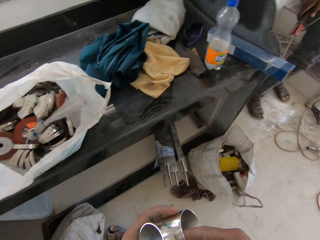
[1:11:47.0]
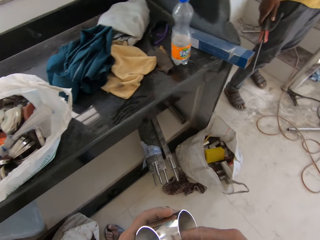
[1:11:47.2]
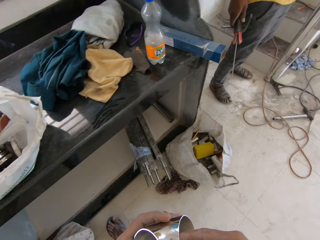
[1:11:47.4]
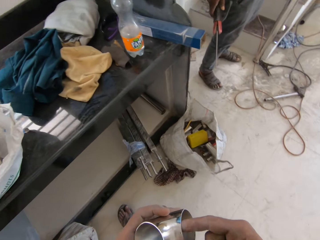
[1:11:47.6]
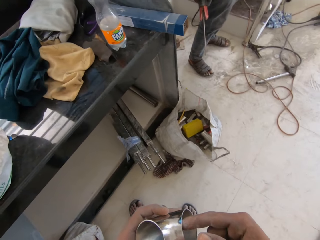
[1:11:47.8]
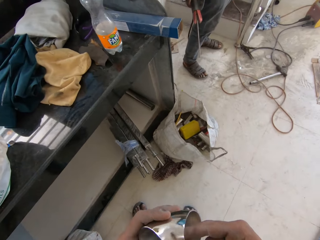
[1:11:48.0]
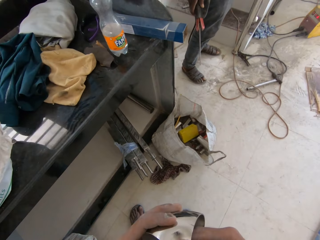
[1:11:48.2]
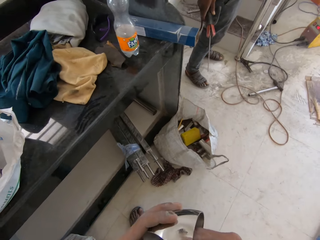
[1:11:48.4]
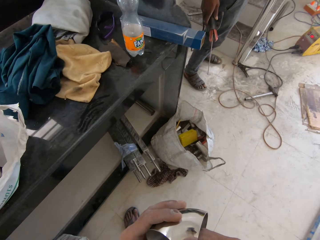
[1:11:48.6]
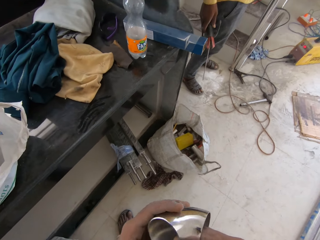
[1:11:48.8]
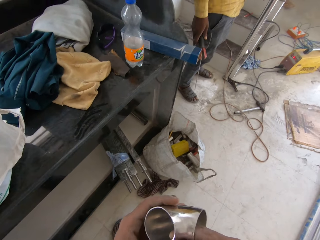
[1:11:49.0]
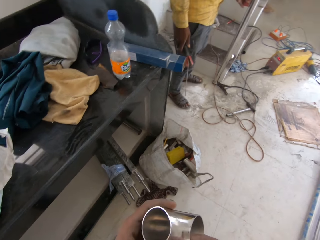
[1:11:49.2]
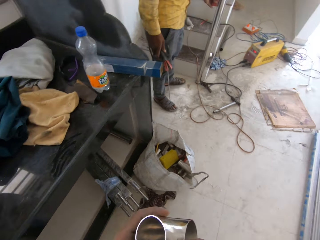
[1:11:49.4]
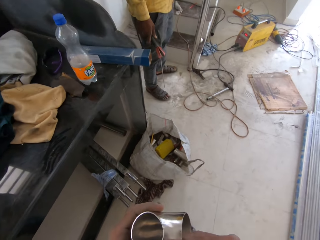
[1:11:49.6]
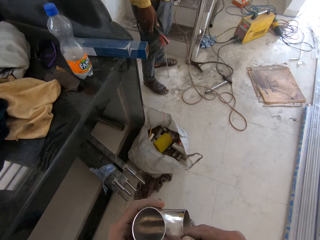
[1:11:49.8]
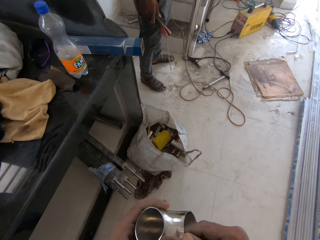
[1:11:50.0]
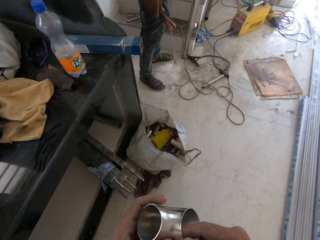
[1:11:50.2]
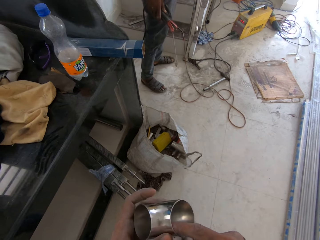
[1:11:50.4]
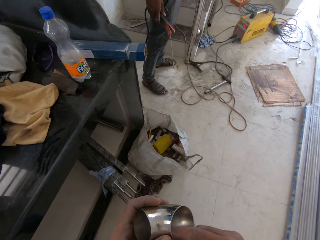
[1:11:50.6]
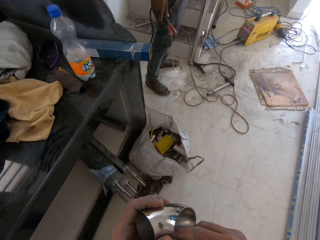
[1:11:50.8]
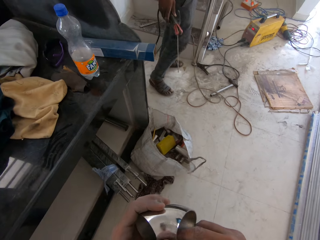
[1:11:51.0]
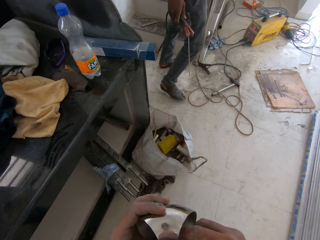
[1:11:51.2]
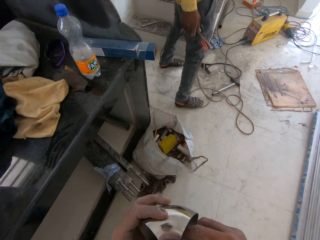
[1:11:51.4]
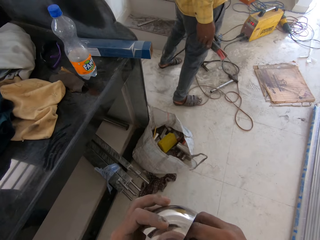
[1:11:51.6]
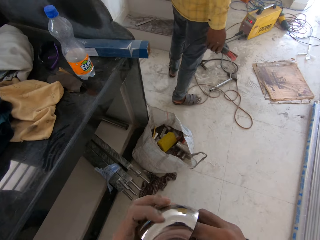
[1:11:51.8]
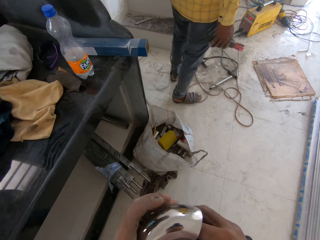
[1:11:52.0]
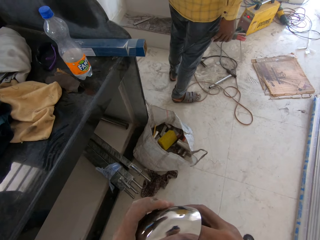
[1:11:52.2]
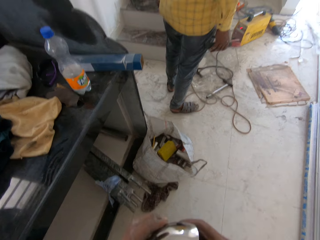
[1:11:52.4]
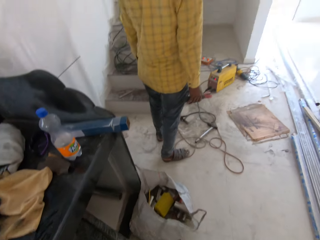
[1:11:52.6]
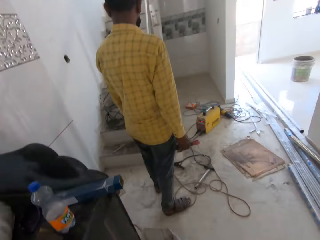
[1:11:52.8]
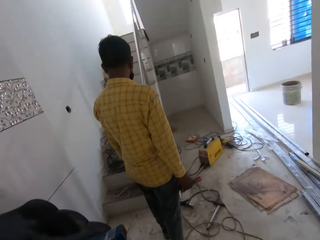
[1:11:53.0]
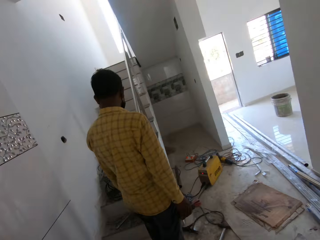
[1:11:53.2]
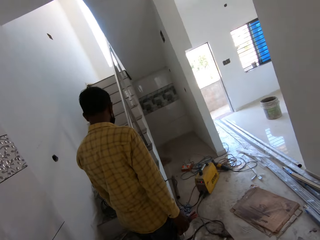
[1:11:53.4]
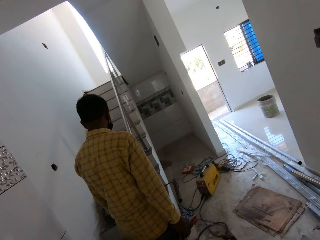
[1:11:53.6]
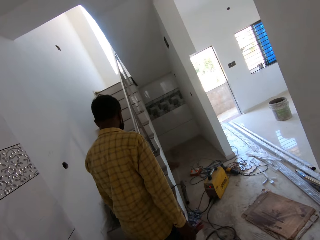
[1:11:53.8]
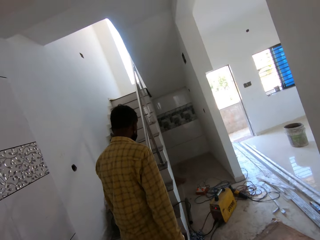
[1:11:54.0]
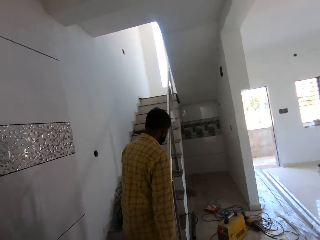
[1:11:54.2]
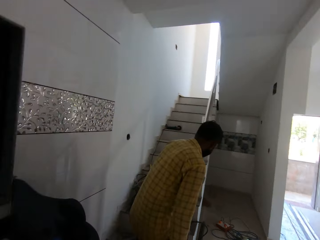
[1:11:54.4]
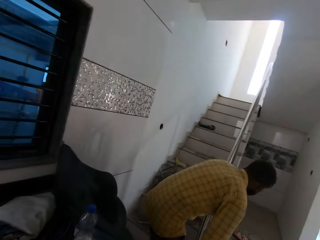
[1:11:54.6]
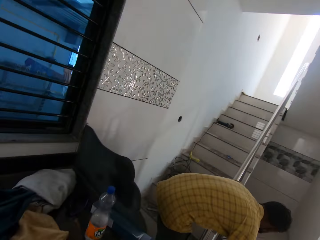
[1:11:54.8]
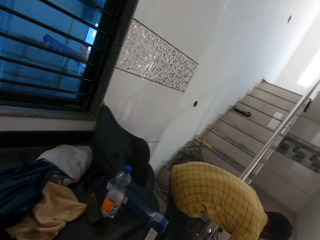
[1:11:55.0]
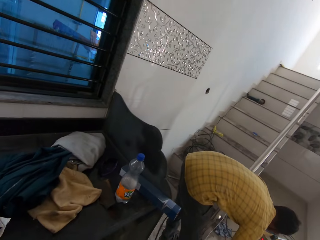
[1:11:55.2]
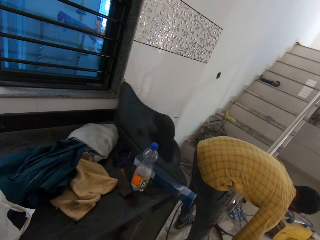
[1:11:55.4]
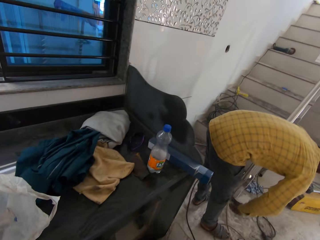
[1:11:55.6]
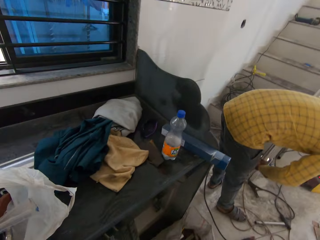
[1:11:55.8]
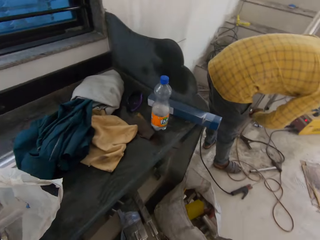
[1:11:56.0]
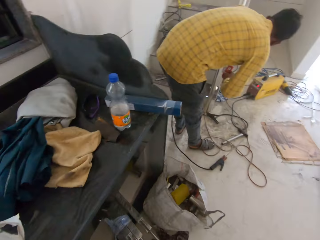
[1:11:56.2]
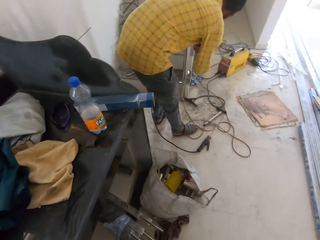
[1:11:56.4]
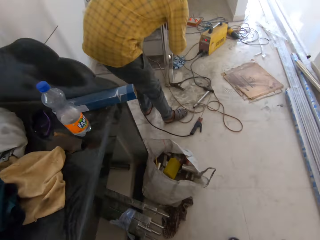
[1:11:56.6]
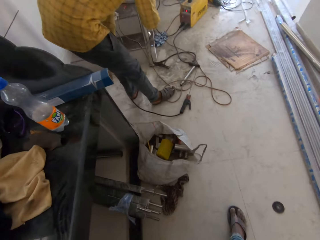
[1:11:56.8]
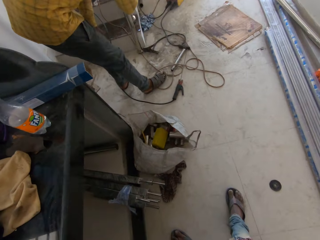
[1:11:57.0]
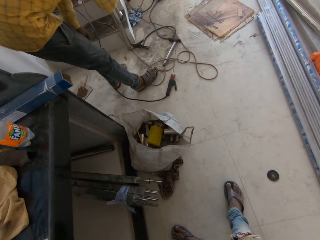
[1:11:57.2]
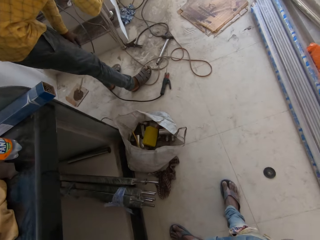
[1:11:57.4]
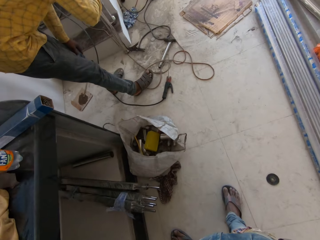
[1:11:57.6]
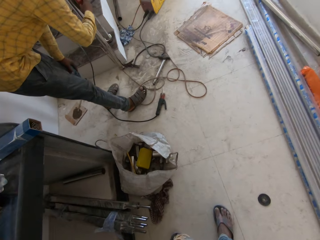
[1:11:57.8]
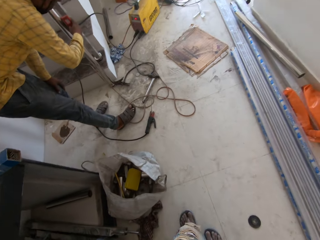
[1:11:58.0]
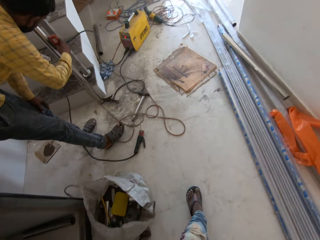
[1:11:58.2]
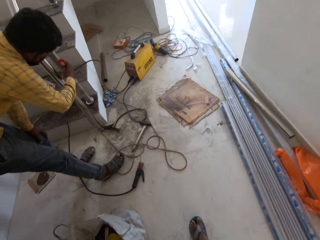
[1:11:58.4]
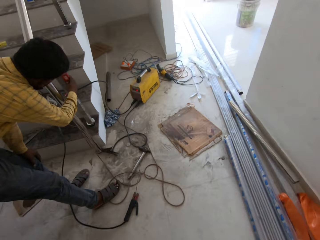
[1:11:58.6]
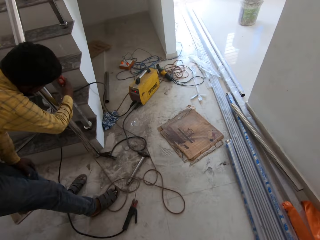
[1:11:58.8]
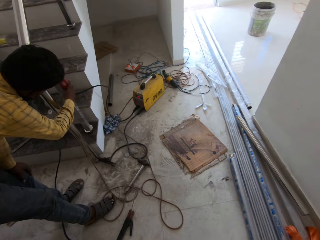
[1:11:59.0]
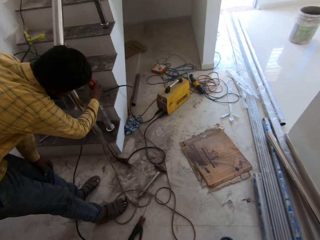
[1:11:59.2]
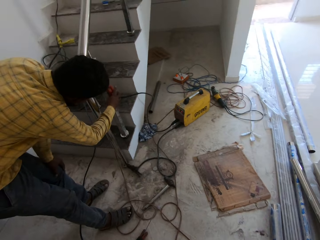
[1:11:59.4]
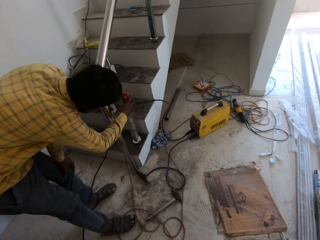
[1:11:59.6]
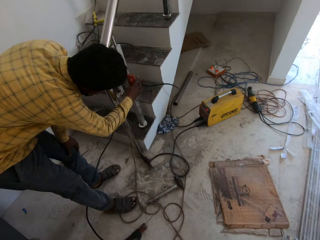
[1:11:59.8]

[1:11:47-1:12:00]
The camera wearer looks at the metal. They look around the building. The man puts the spirit level against the handrail baluster with his right hand.

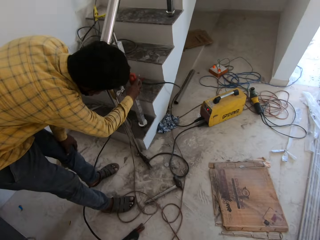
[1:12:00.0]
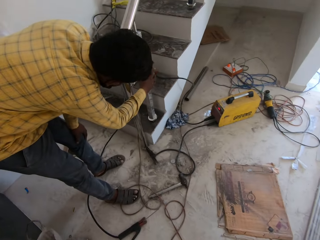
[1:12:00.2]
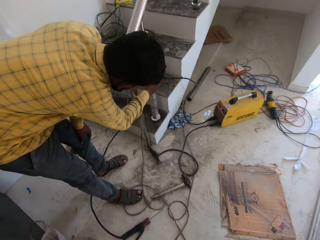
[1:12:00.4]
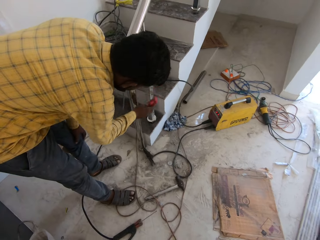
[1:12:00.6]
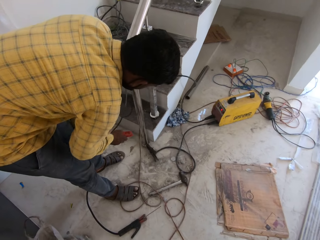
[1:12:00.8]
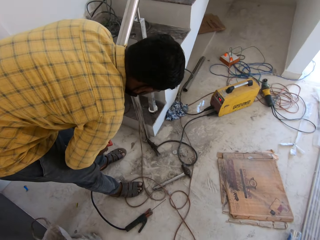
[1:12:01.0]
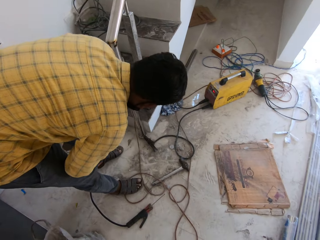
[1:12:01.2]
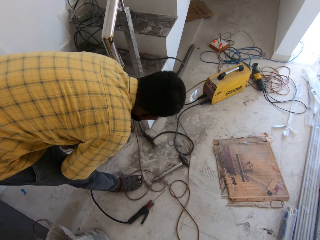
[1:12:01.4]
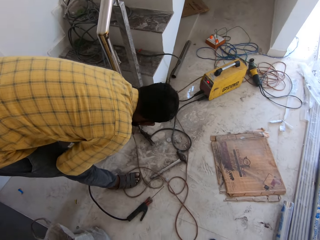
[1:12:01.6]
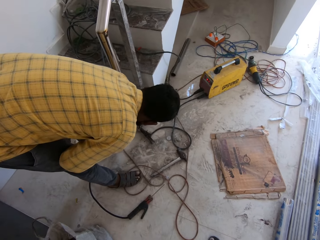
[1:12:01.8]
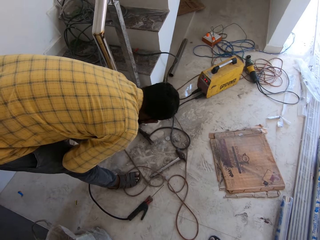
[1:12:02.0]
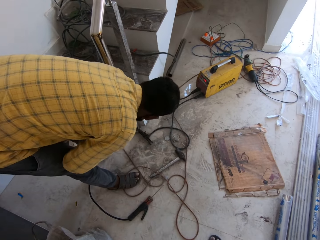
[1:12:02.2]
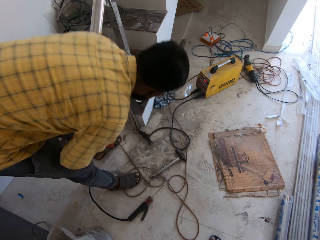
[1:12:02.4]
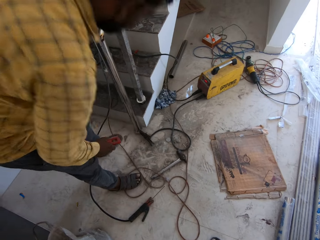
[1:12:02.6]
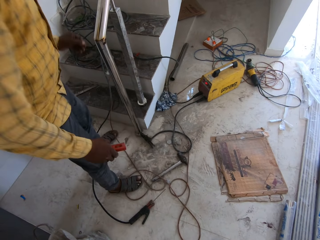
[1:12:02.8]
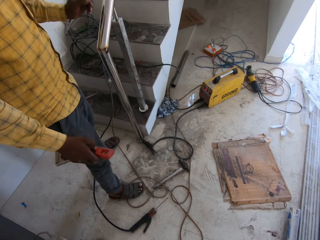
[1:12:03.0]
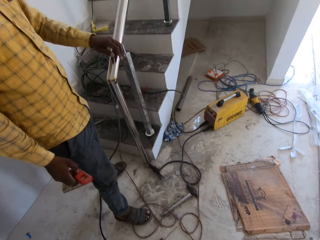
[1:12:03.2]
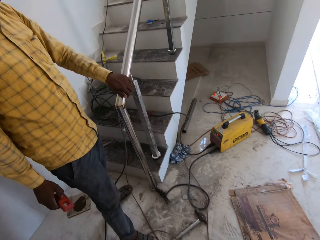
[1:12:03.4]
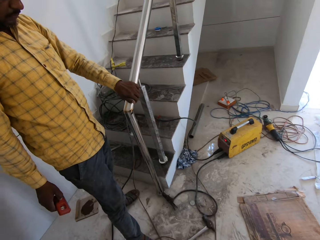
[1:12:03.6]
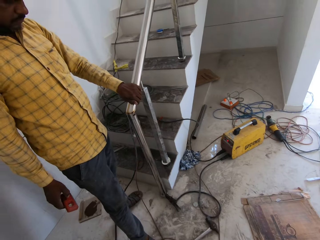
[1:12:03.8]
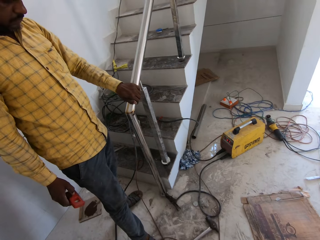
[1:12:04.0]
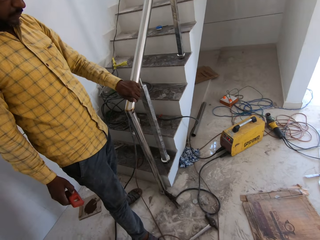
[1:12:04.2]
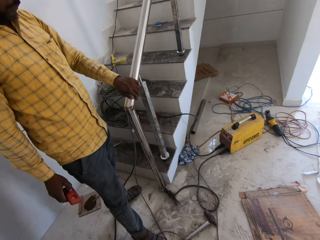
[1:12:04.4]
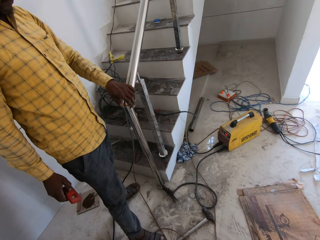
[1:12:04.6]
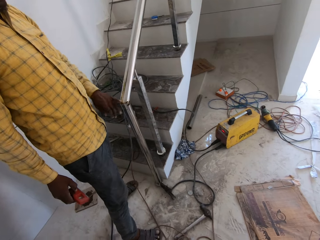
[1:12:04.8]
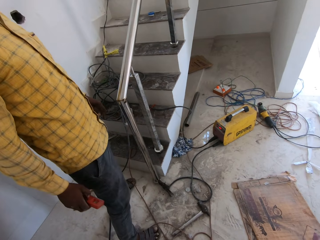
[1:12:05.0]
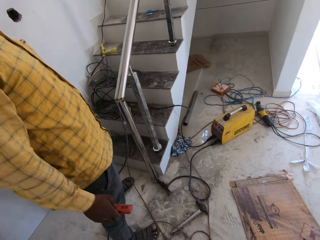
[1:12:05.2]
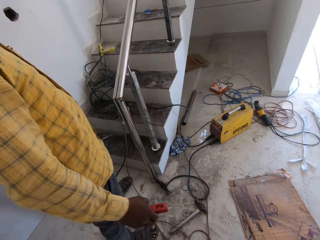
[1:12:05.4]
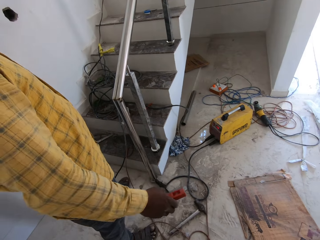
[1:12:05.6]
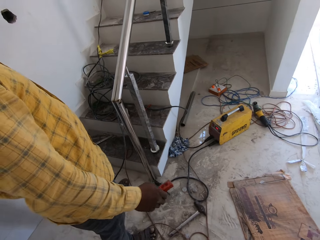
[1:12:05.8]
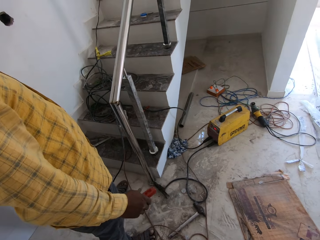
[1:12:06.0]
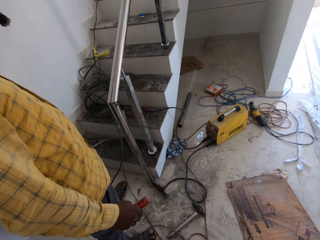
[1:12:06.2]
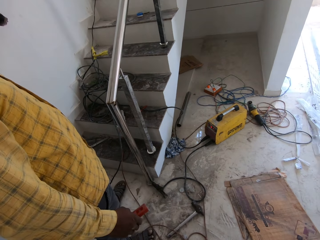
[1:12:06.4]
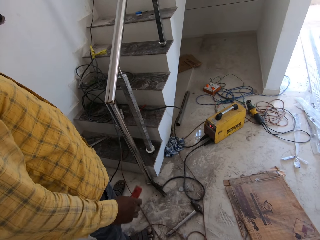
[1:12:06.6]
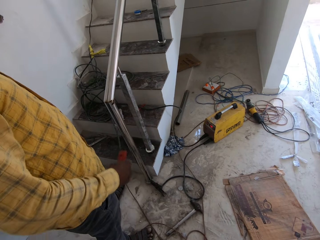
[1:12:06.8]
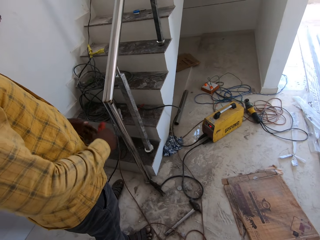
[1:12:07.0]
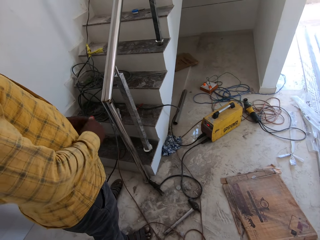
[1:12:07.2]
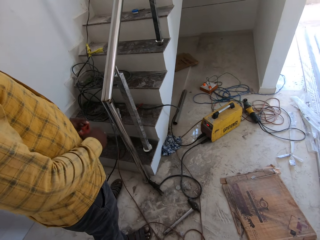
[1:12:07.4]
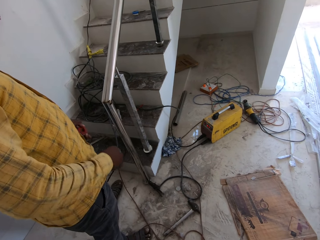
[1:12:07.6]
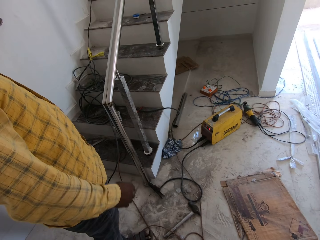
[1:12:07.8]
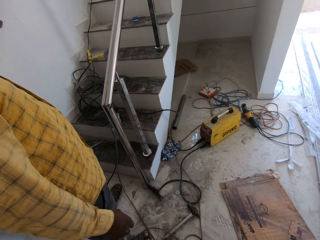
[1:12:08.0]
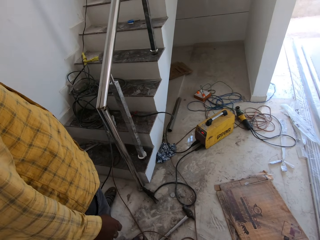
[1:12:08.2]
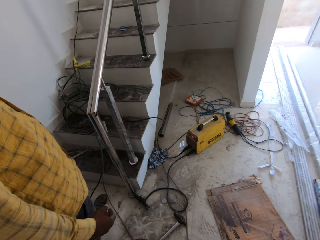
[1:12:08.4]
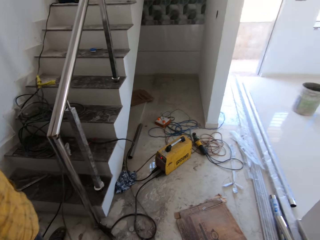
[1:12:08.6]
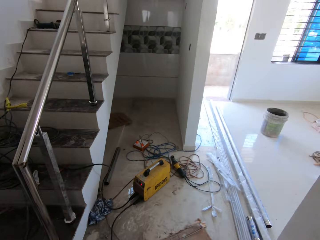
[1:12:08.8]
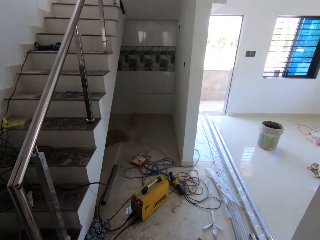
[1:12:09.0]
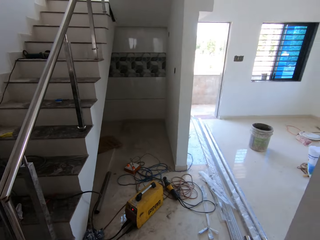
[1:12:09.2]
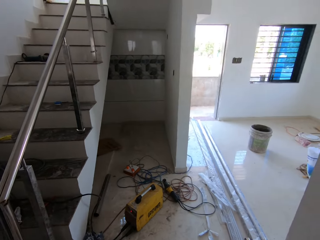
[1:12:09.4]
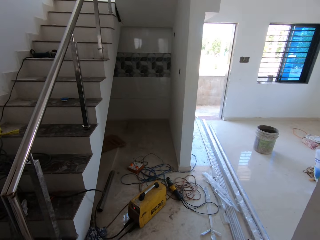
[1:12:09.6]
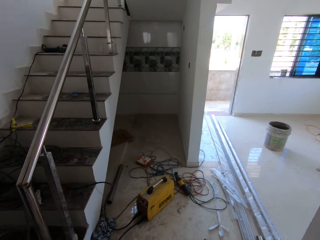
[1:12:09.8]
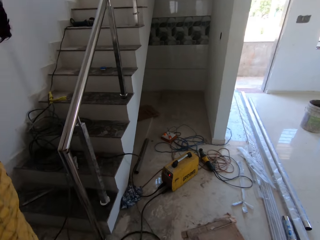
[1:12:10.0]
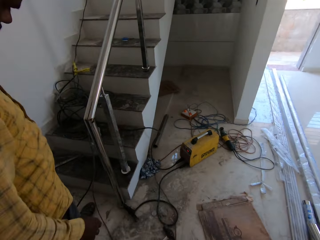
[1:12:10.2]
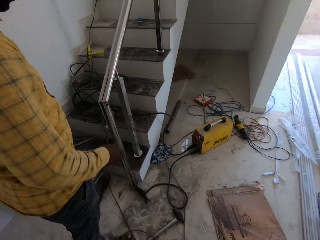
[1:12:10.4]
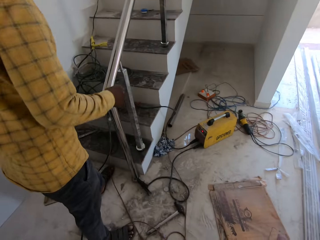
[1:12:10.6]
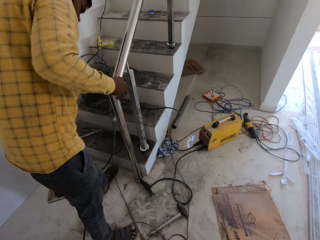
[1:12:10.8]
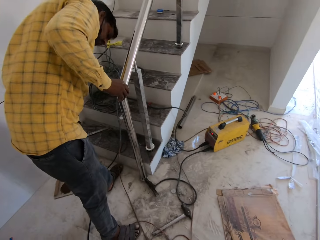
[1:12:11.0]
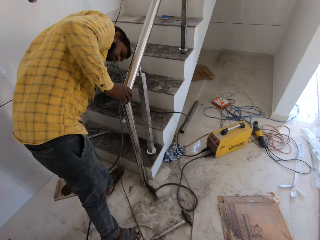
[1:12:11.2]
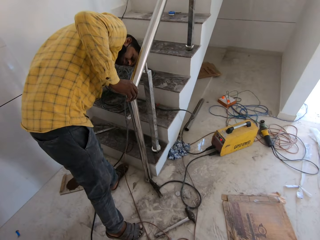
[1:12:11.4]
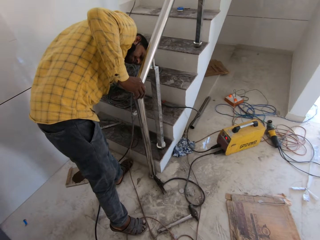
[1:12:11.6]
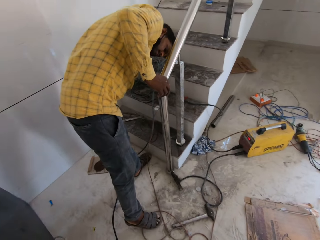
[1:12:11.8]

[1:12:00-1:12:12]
The man adjusts a wire on the floor with his left hand. The man holds the handrail with his left hand. The man holds the spirit level with his left hand. The man holds the handrail with his right hand.
